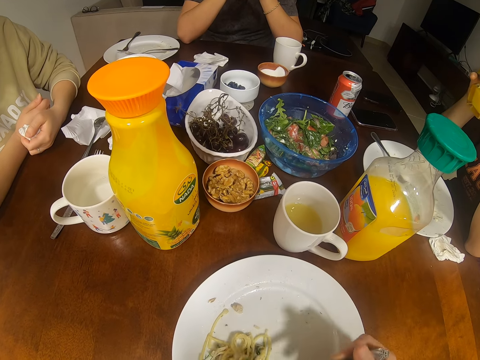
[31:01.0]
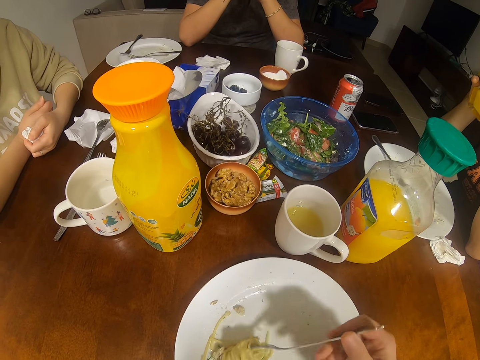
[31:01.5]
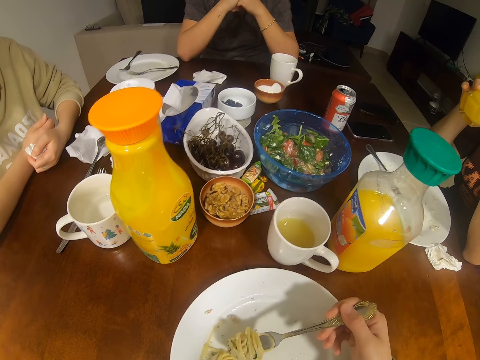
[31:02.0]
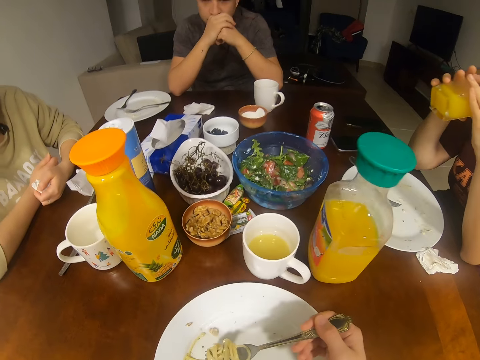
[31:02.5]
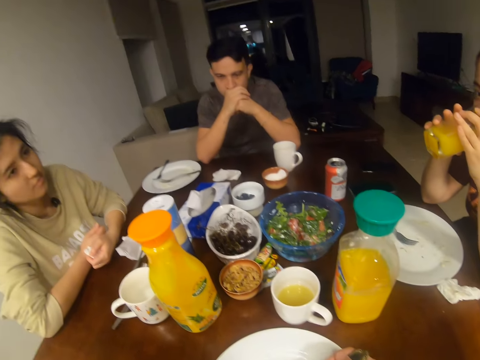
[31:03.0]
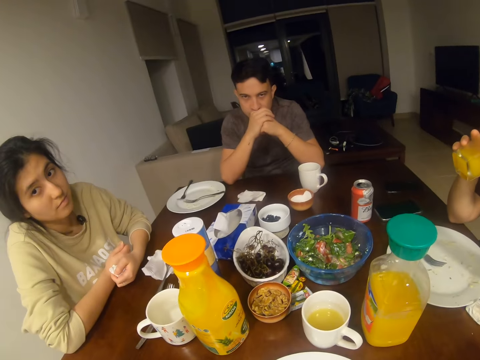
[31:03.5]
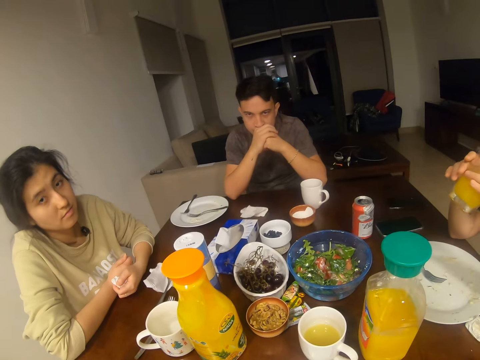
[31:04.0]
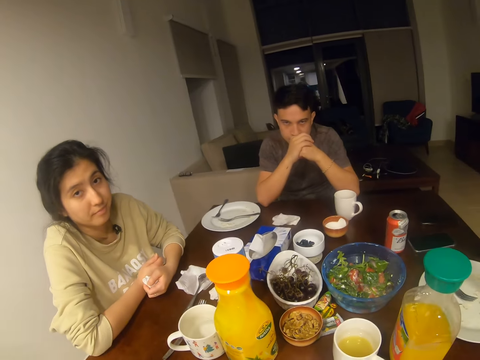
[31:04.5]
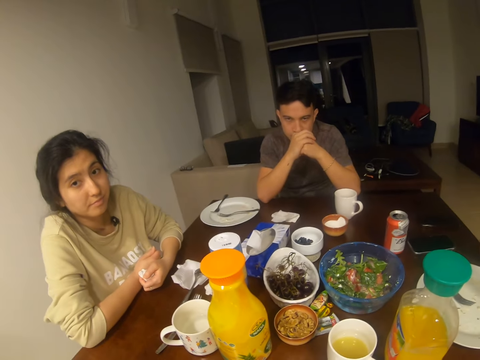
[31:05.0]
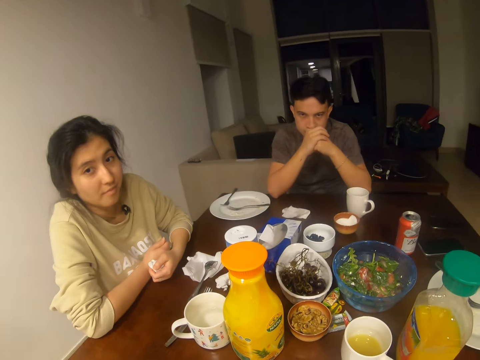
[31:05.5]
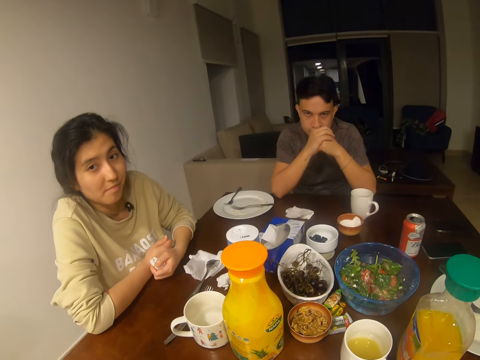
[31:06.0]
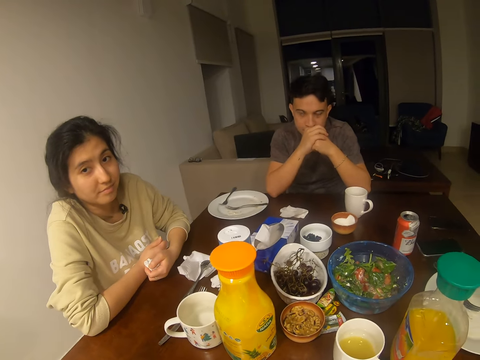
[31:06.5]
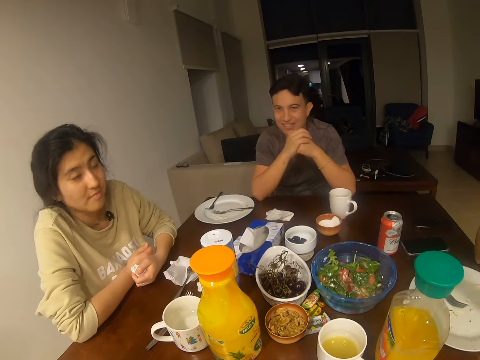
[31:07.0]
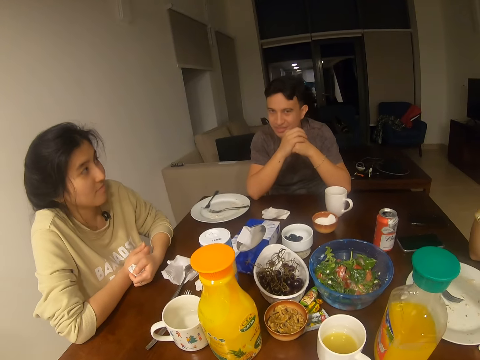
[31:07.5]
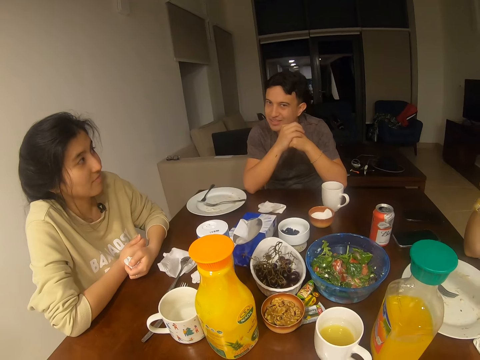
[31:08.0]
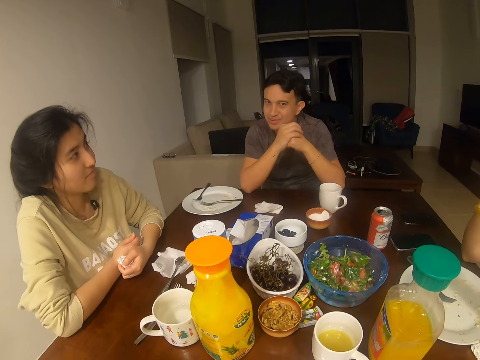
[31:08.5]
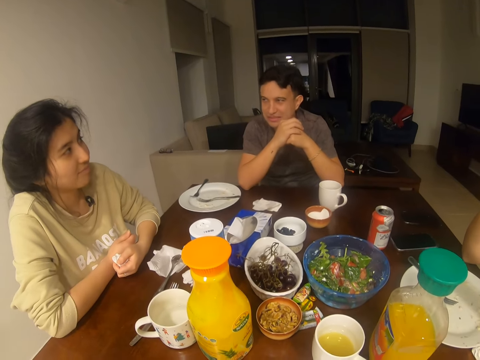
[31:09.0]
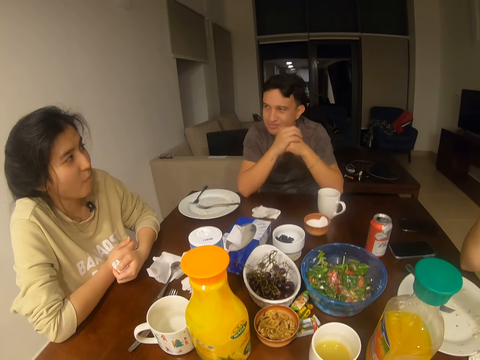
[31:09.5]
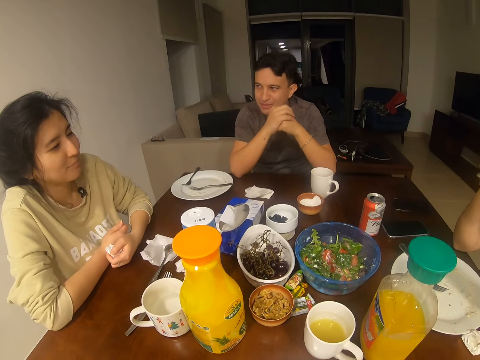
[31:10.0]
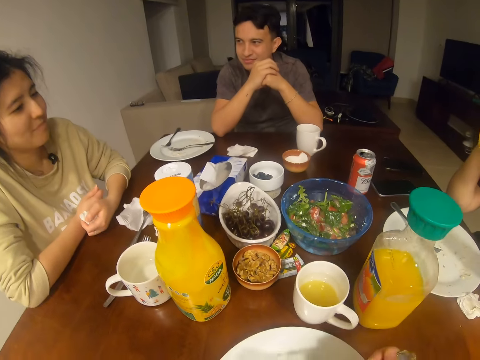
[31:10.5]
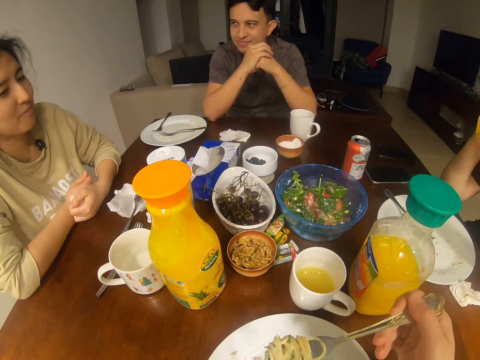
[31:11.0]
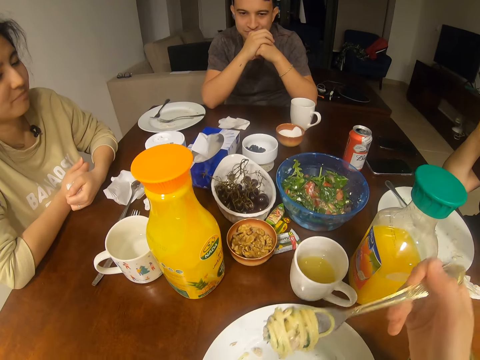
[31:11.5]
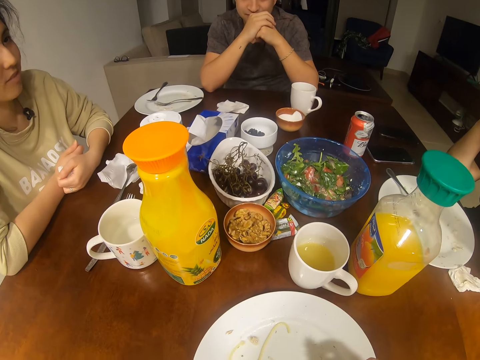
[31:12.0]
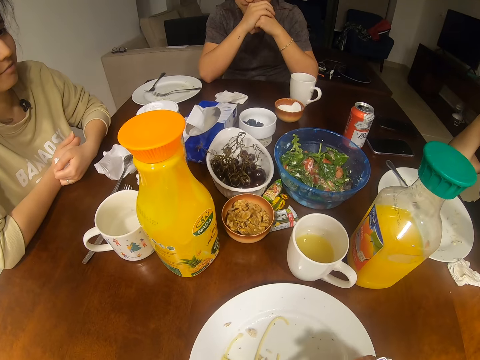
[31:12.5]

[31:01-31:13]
The camera wearer converses with a woman, another woman and a man. Another man looks at the camera wearer. The camera wearer looks at a girl. The other man talks to the girl.

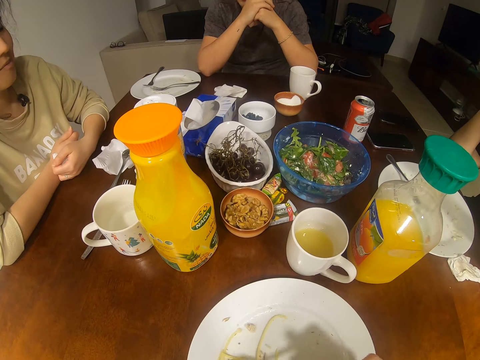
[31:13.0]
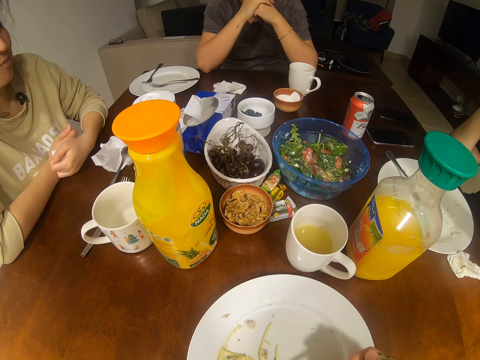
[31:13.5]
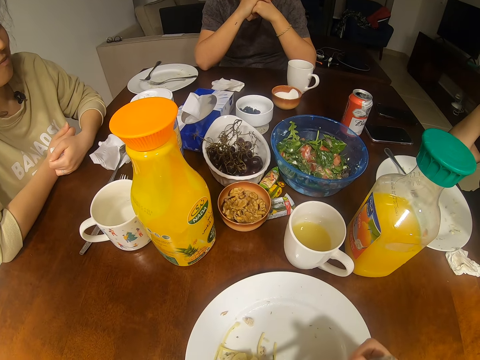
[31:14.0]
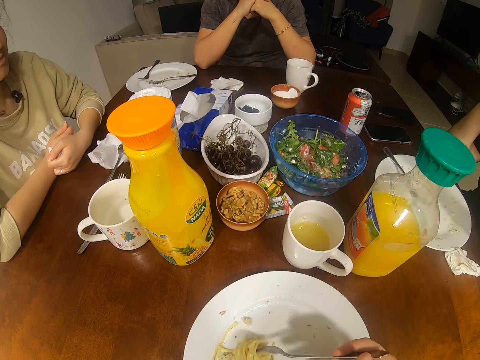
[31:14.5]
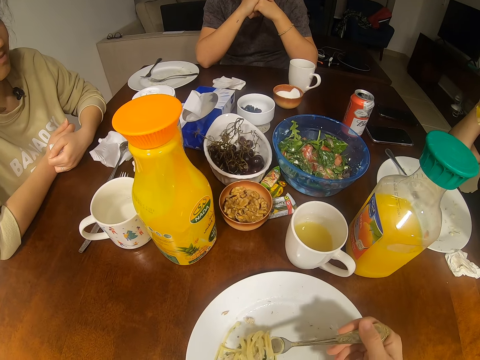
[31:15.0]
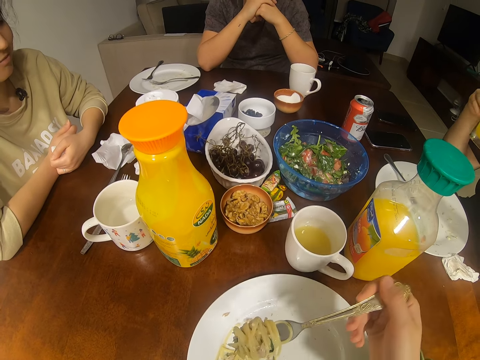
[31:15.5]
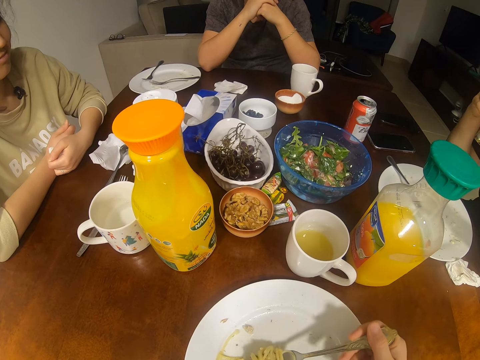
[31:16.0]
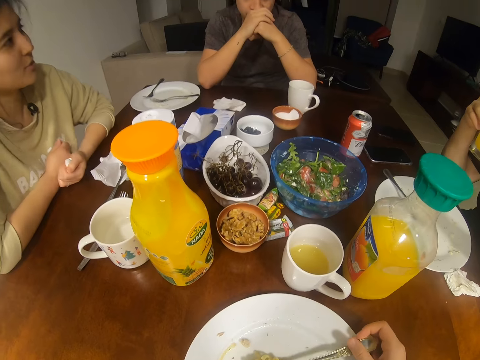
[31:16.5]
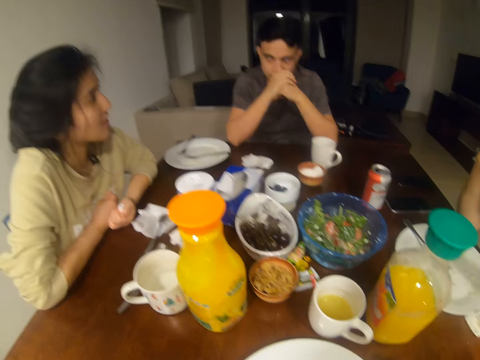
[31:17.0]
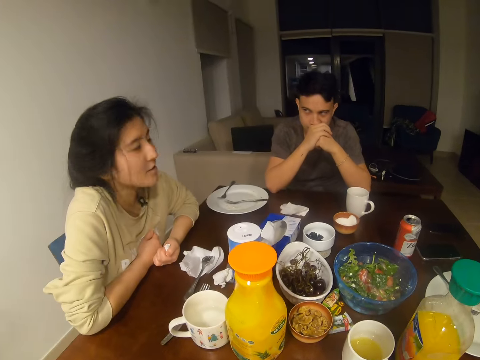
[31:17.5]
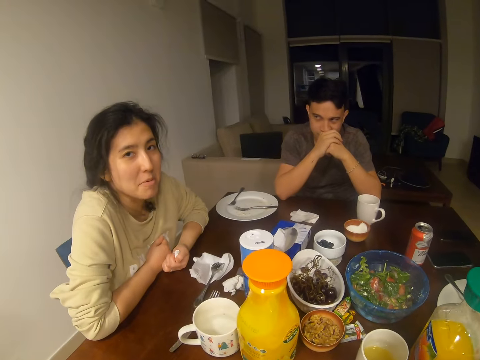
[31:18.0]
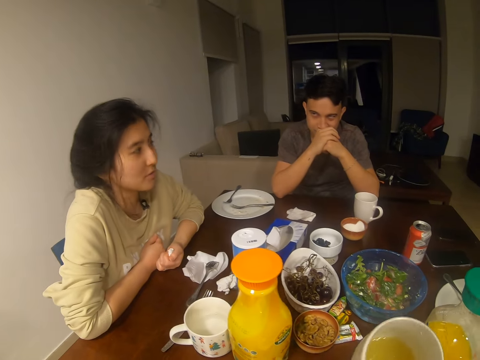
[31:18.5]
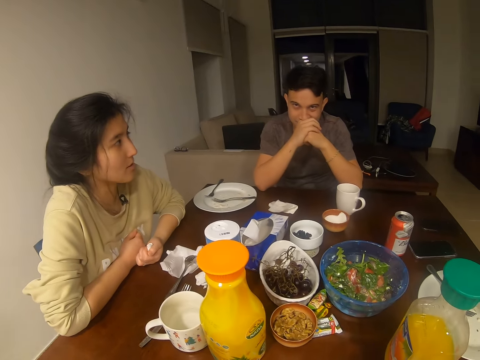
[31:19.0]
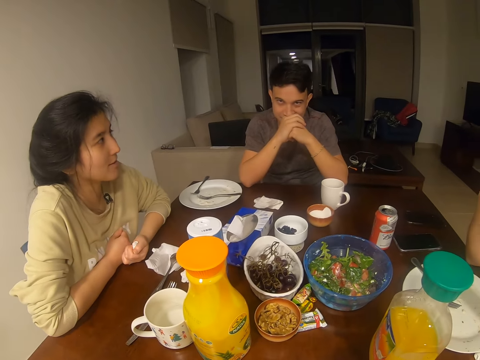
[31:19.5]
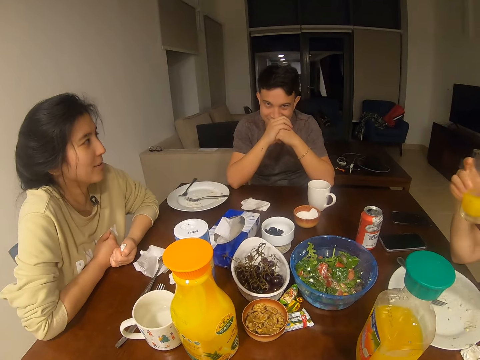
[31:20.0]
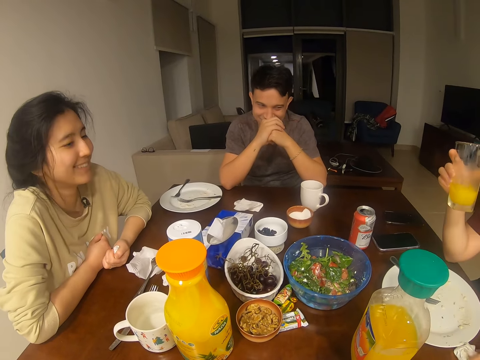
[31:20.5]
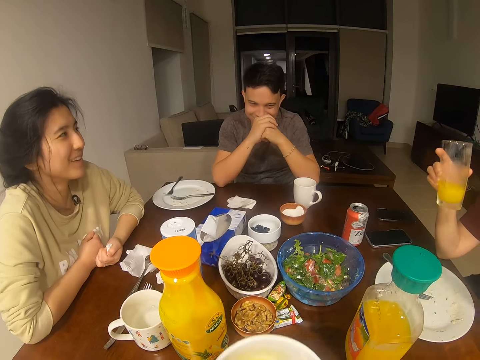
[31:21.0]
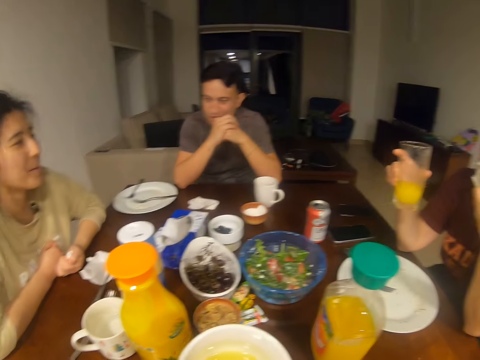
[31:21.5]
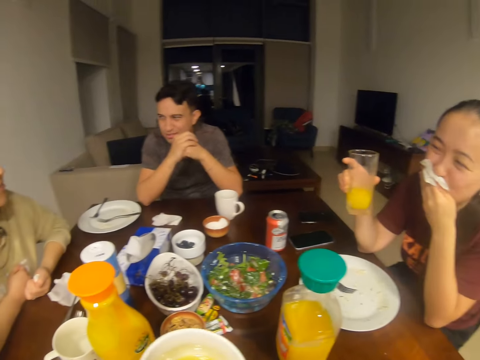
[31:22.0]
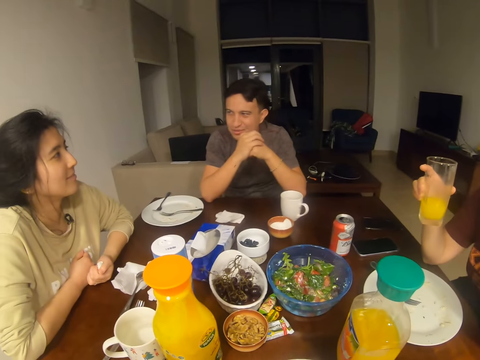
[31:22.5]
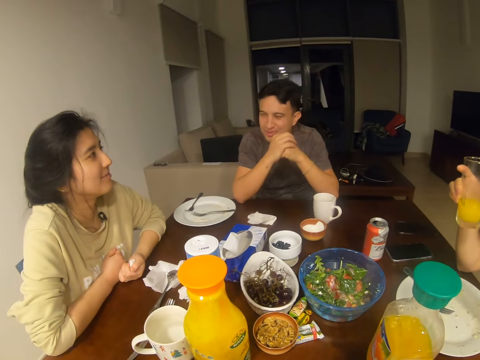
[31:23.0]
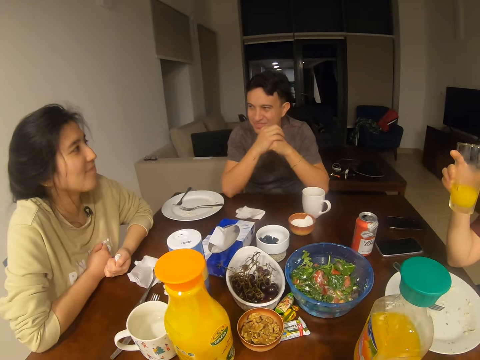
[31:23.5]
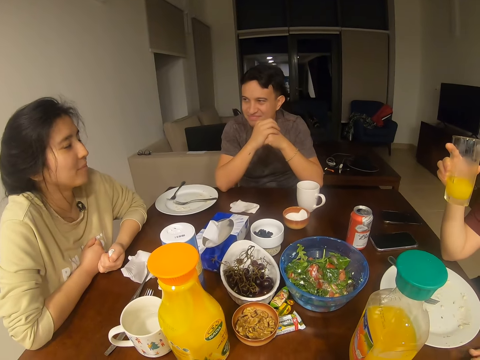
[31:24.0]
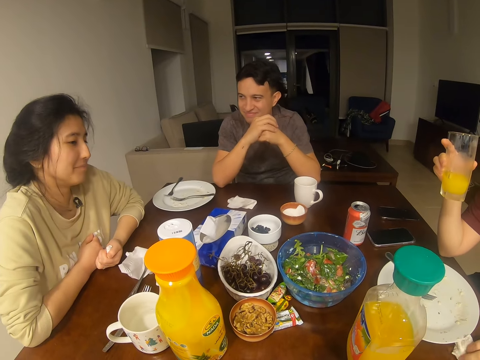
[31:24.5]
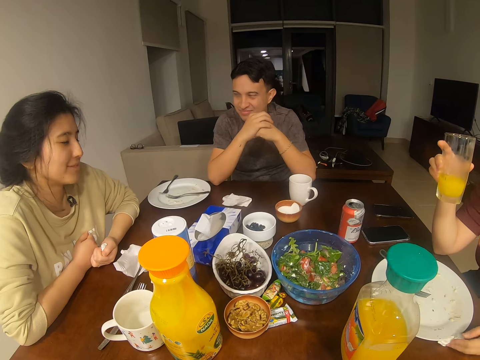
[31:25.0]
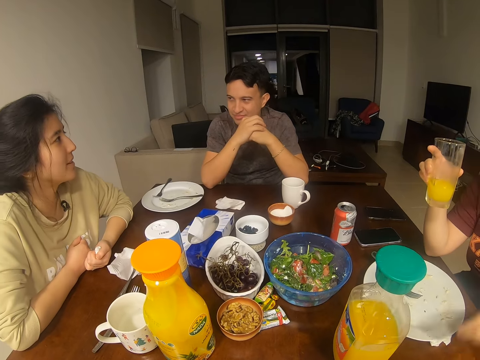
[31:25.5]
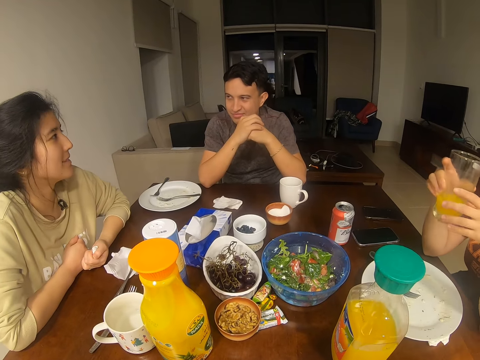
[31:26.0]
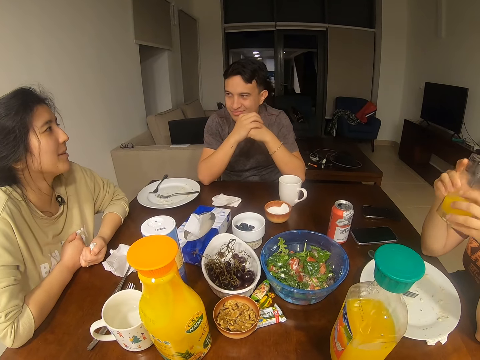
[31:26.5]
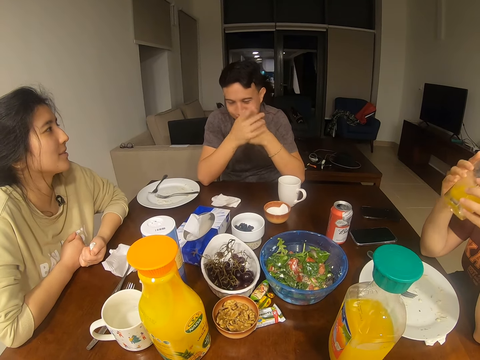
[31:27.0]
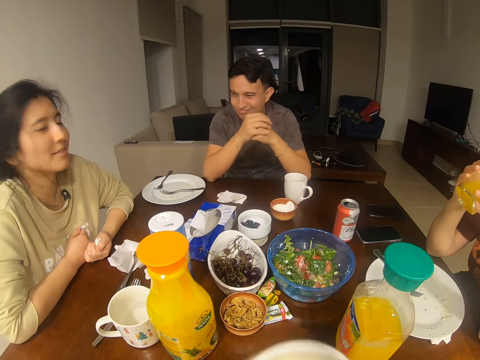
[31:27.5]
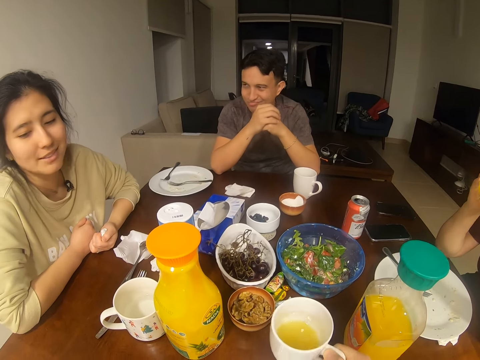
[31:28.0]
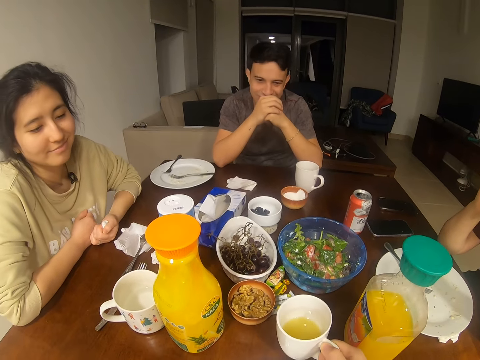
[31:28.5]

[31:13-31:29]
The camera wearer scoops the spaghetti, eats the spaghetti, picks up a juice and drinks the juice. A girl wipes her mouth. A man converses with a woman, another woman and the camera wearer. Another man talks to another girl. The first woman converses with the first man, the other woman and the camera wearer.
